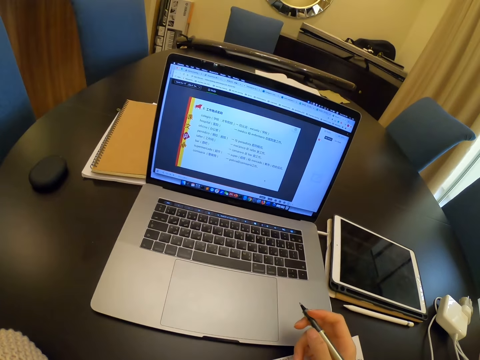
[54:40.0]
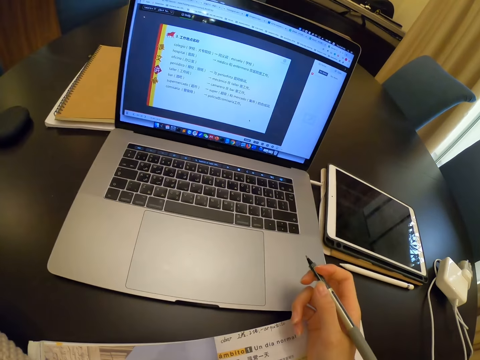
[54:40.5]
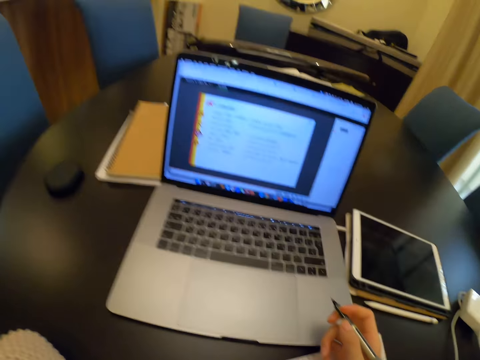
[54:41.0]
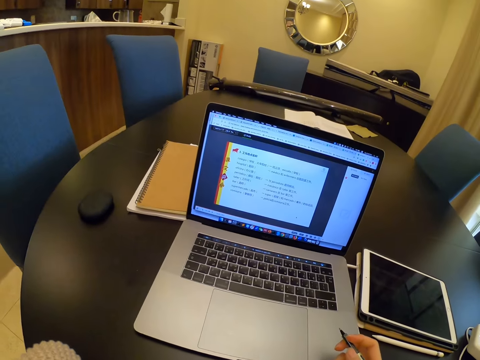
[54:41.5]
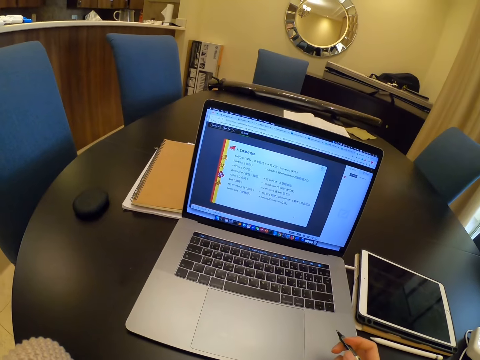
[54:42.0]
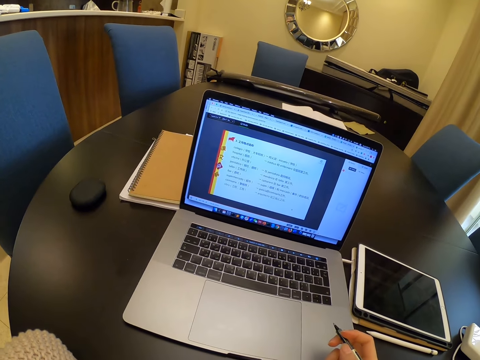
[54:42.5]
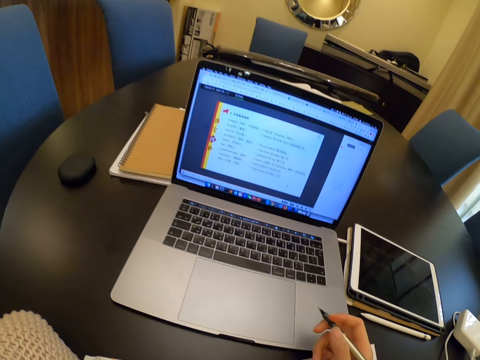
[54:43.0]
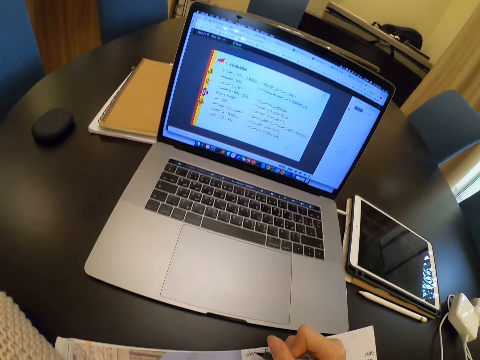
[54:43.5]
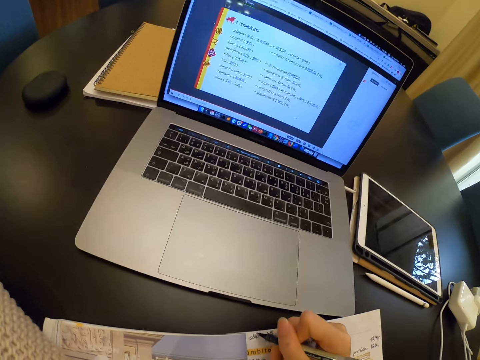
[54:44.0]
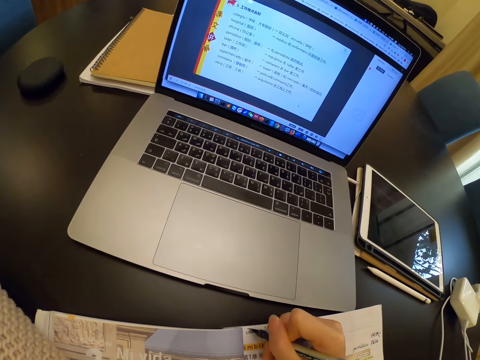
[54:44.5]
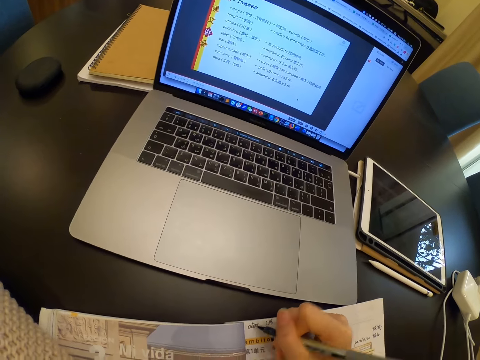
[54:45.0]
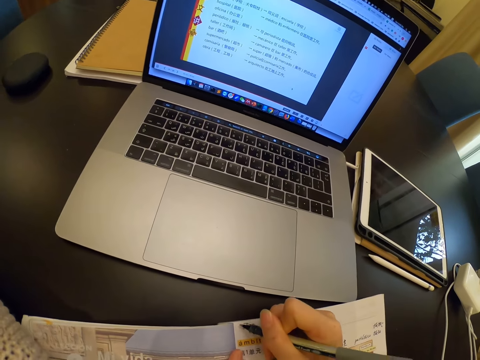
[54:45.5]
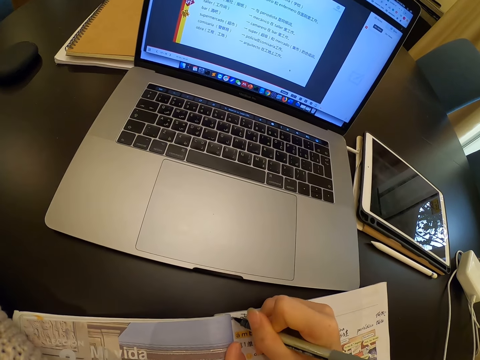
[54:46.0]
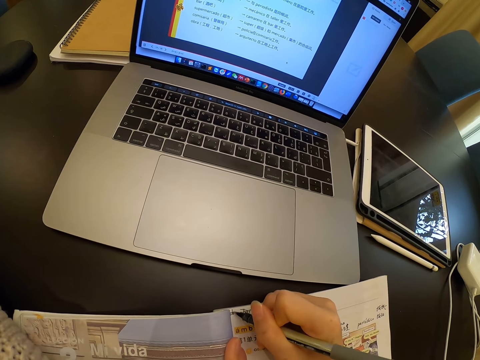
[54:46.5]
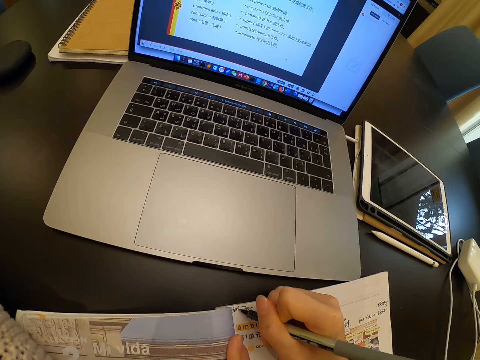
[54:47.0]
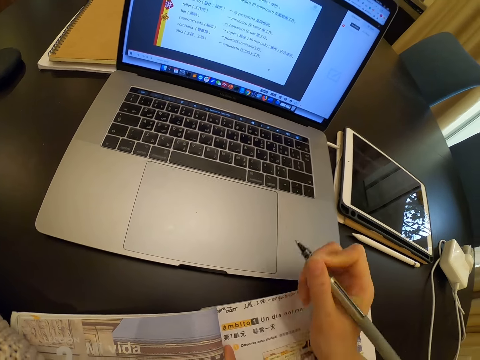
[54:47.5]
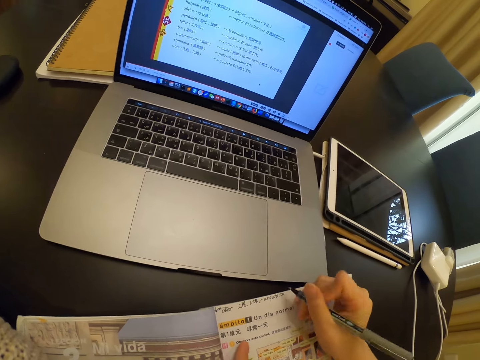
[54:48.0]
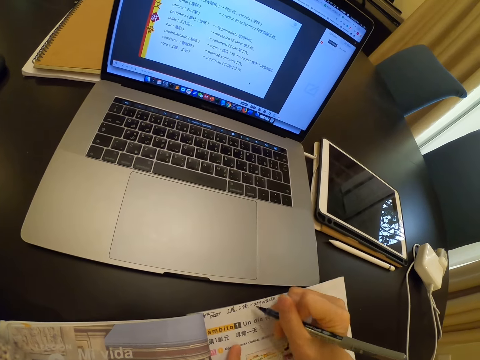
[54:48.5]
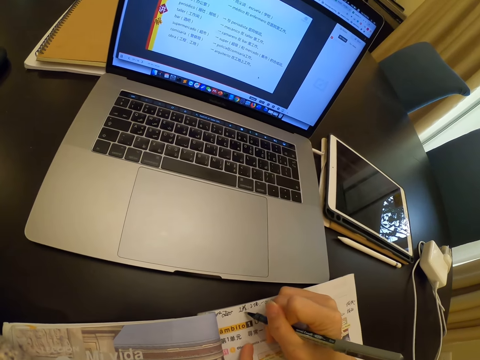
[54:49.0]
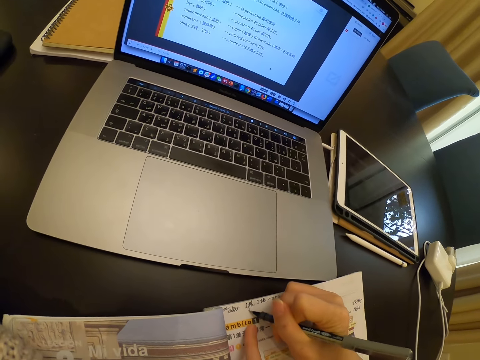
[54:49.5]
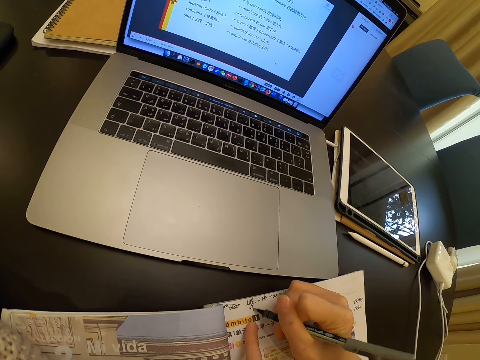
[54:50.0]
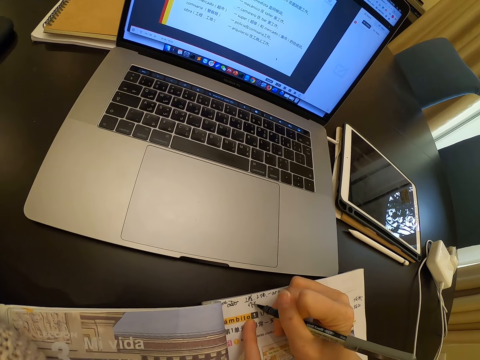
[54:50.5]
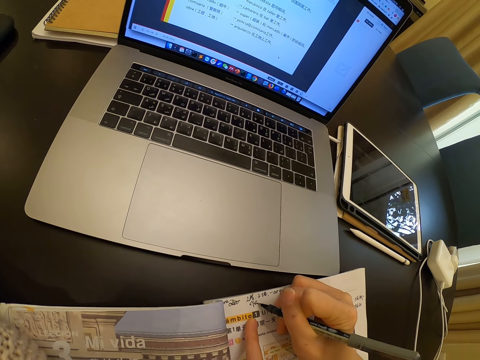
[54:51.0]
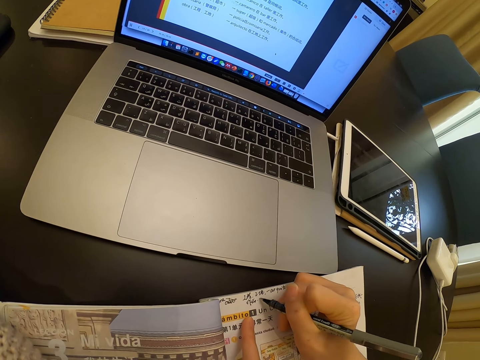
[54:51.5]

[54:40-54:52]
The camera wearer looks at the laptop. She writes in the book with the pen in her right hand. She moves her right hand. She writes in the book with the pen in her right hand.

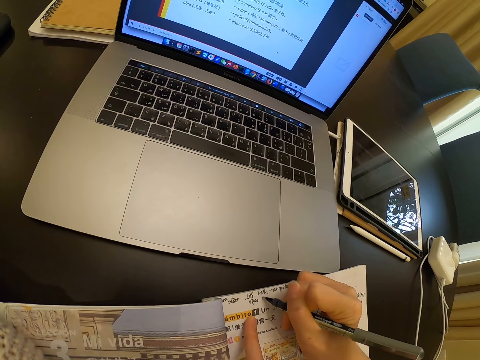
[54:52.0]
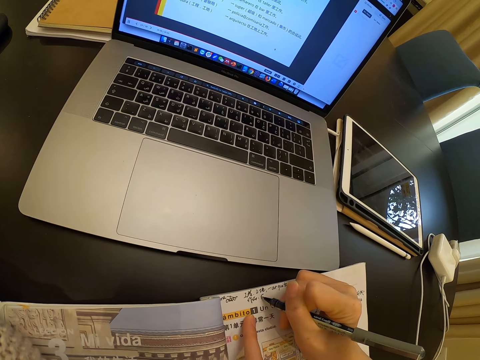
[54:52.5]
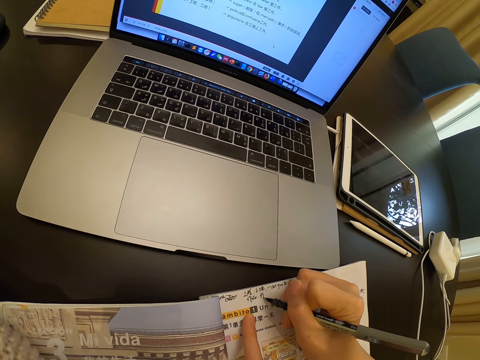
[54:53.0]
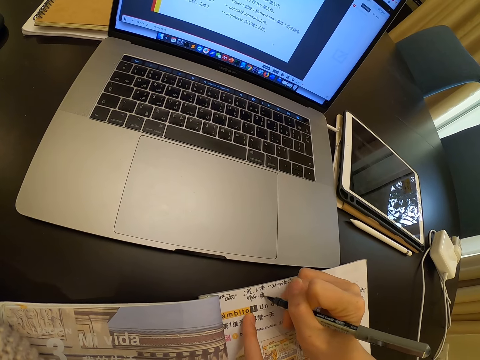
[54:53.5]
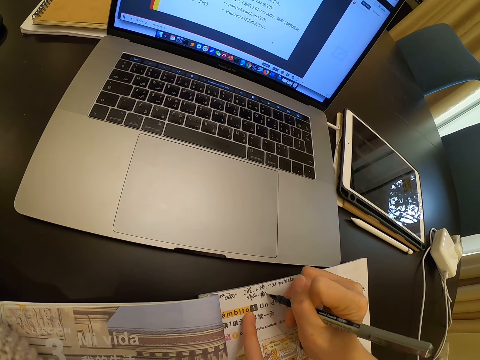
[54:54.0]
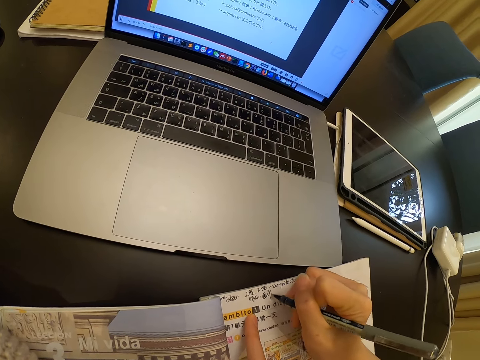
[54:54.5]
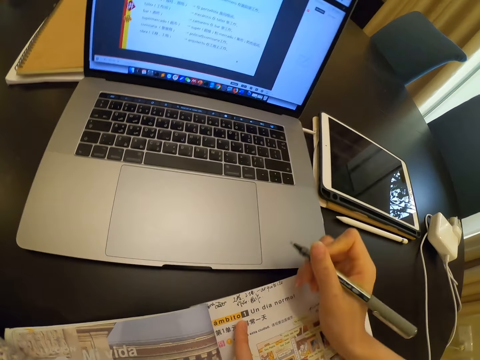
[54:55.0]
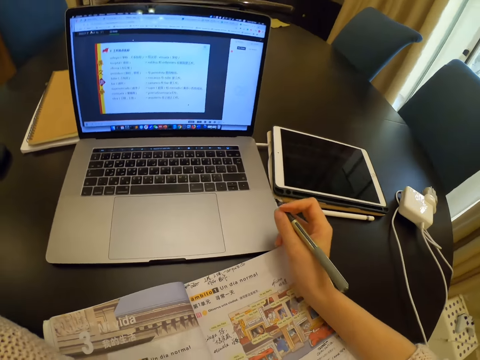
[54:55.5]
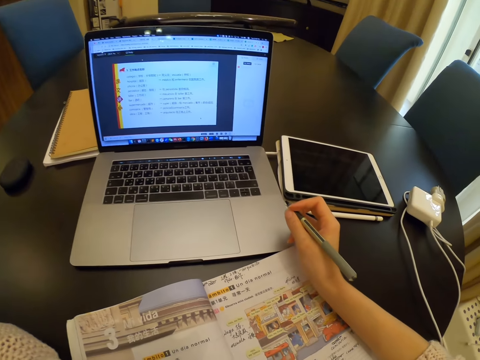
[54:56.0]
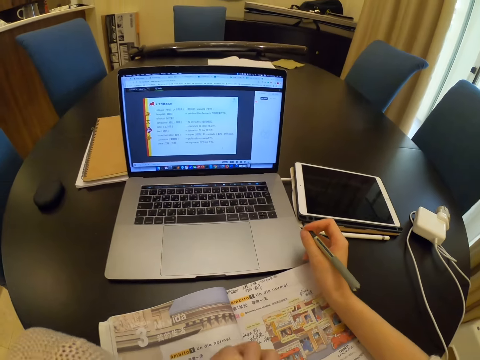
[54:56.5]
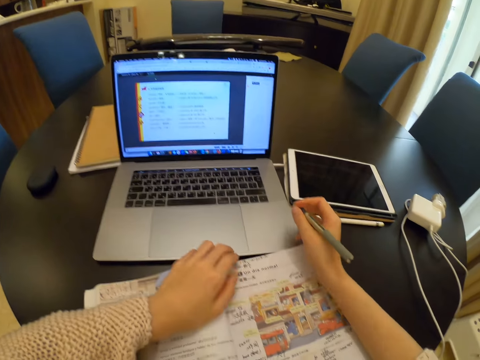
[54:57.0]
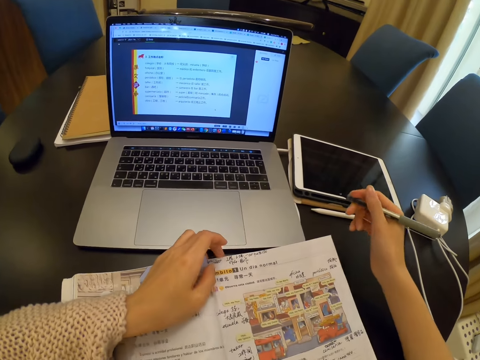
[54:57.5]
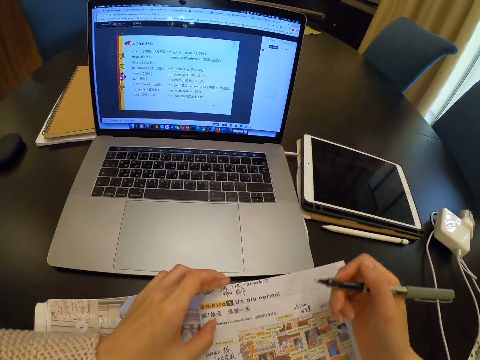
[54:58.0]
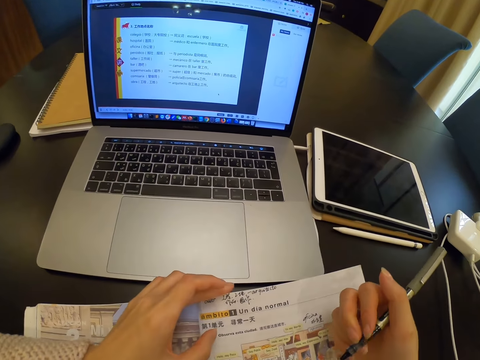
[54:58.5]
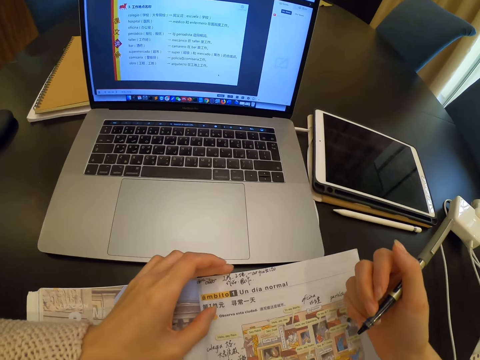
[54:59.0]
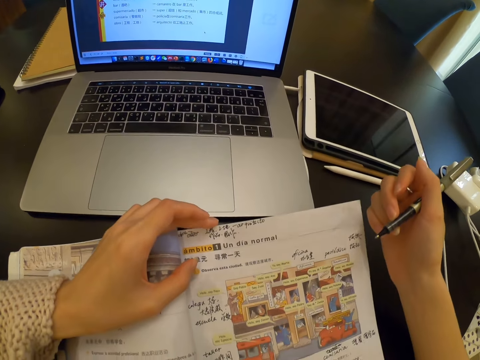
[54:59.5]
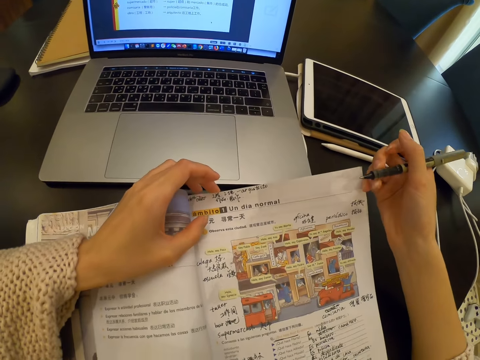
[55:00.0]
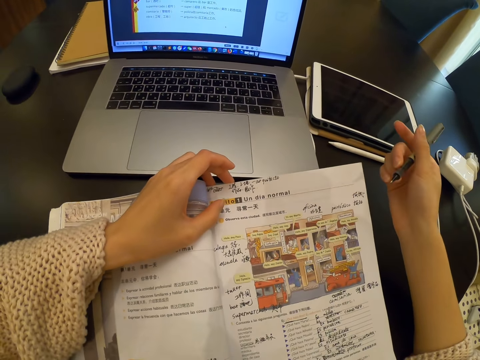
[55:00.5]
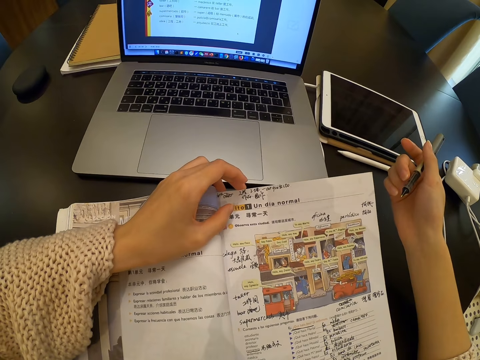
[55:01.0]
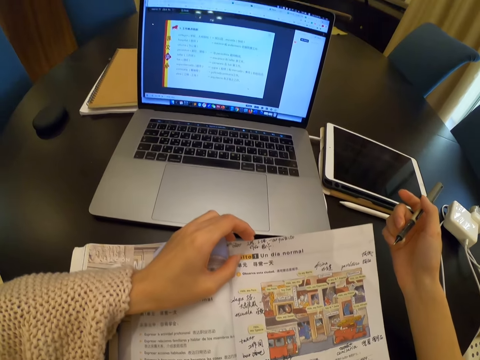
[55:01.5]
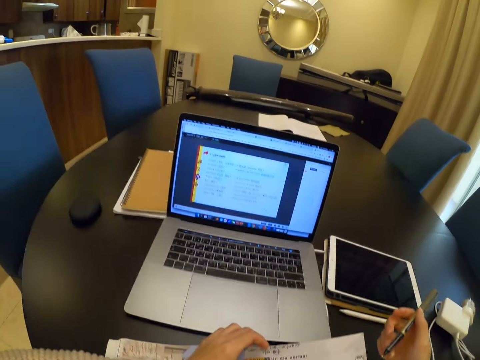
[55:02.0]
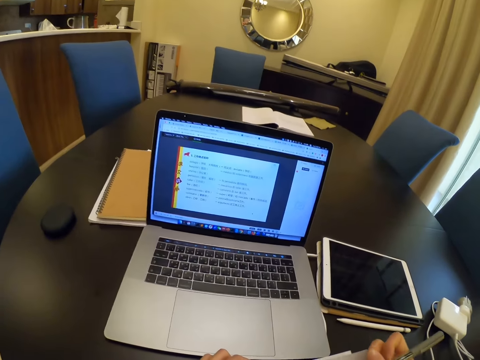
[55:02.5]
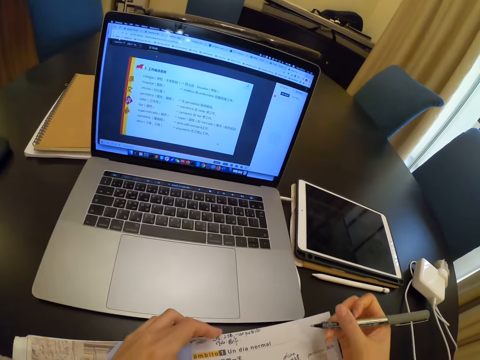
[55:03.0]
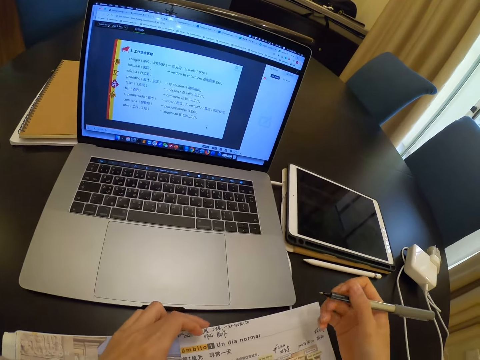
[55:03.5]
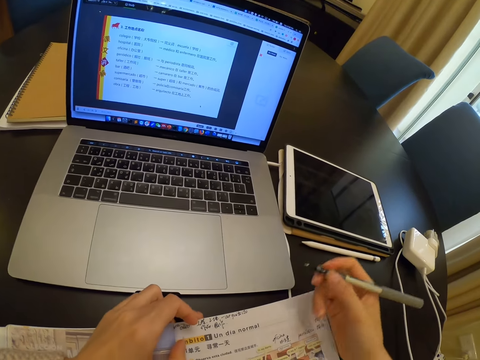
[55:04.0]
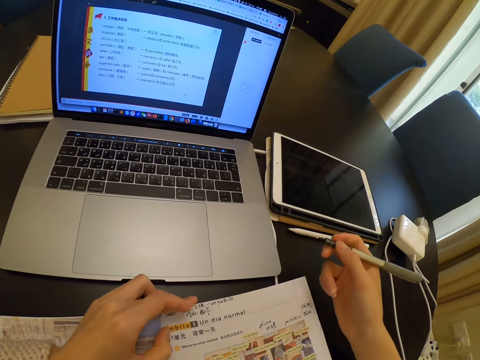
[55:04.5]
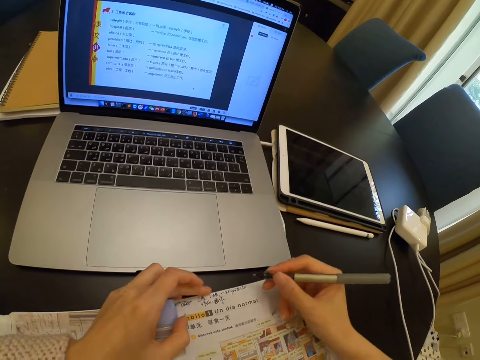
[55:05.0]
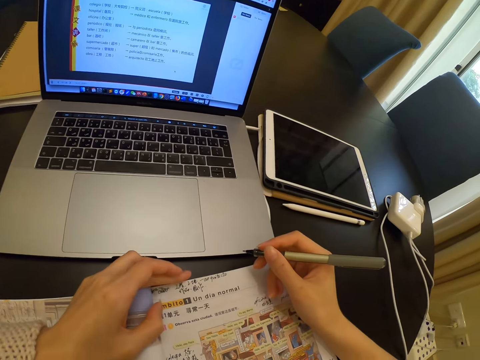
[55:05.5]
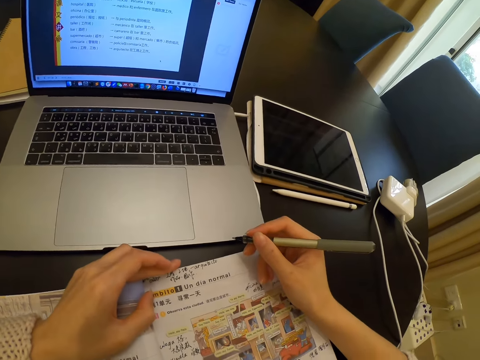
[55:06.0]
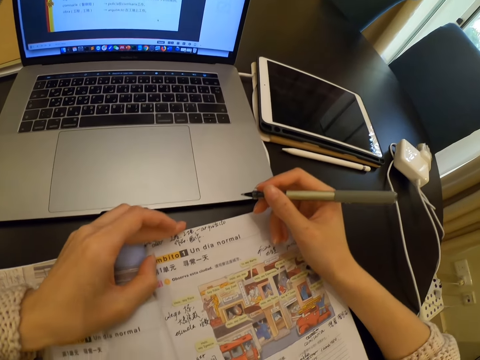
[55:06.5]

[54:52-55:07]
The camera wearer moves her hands. She lifts the page in the book with her left hand. She reads. She looks at the laptop. She moves her right hand on the book. She looks at the book.
